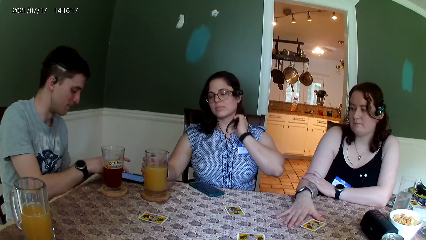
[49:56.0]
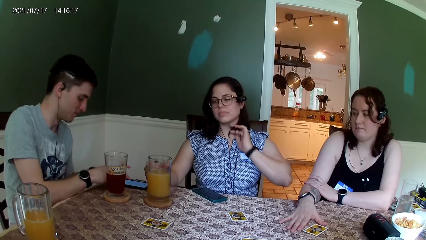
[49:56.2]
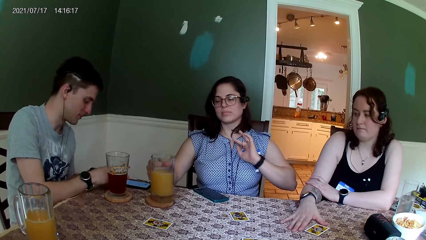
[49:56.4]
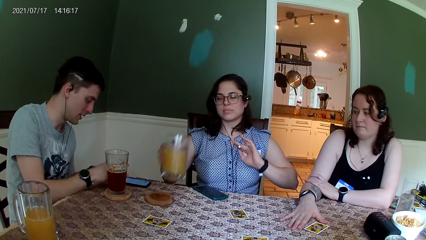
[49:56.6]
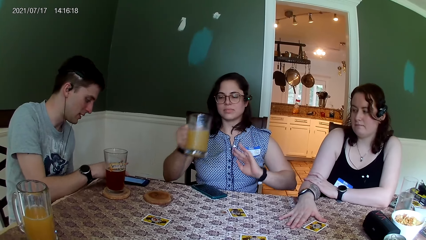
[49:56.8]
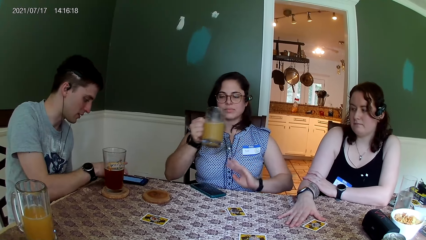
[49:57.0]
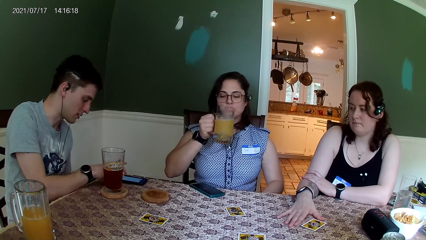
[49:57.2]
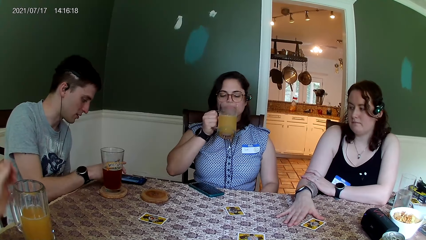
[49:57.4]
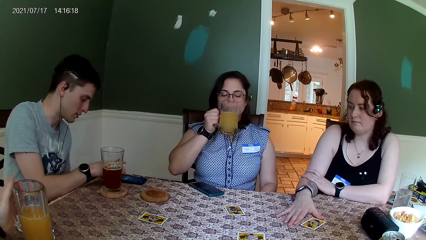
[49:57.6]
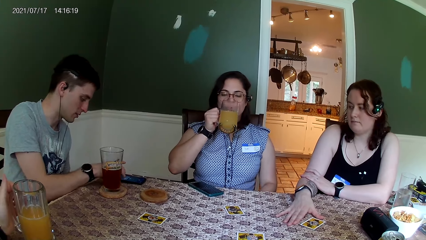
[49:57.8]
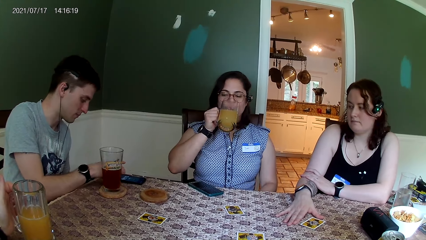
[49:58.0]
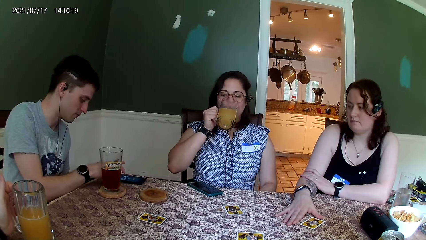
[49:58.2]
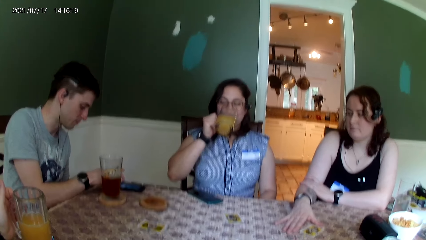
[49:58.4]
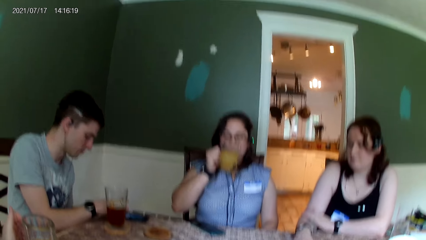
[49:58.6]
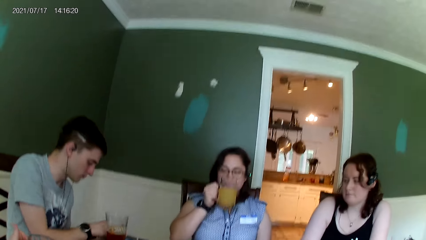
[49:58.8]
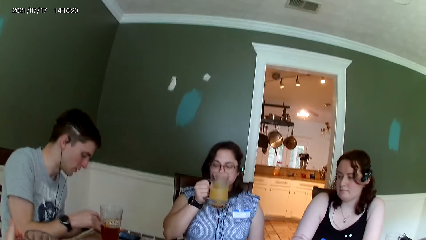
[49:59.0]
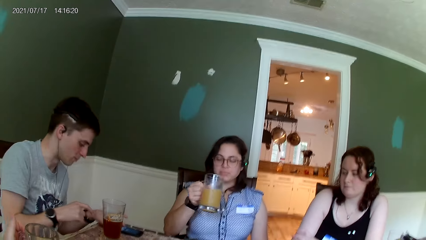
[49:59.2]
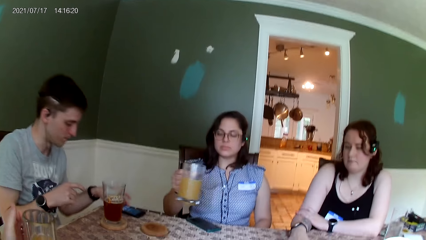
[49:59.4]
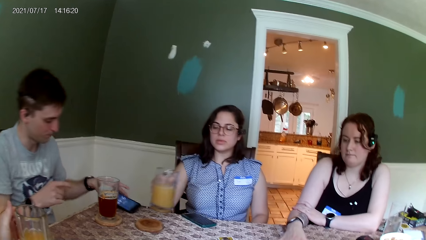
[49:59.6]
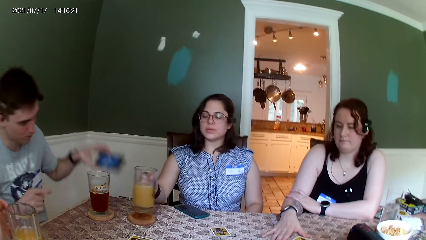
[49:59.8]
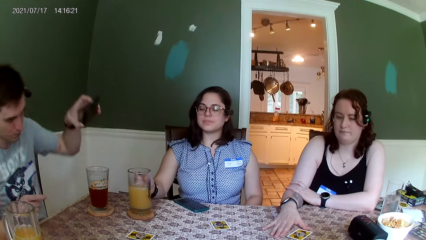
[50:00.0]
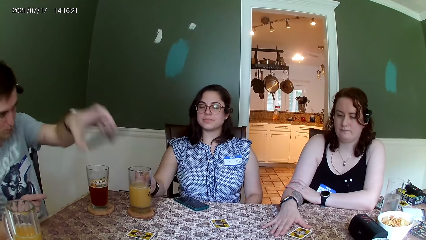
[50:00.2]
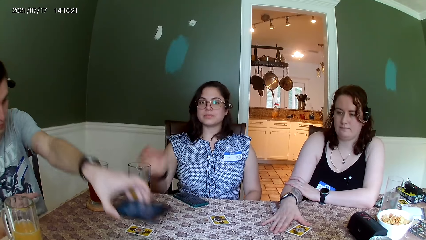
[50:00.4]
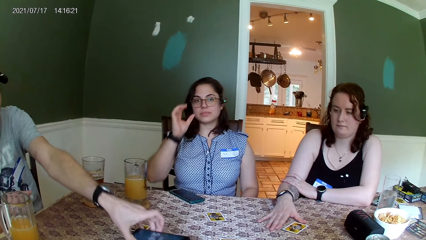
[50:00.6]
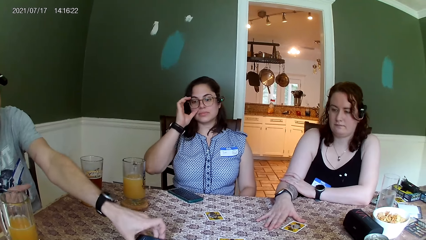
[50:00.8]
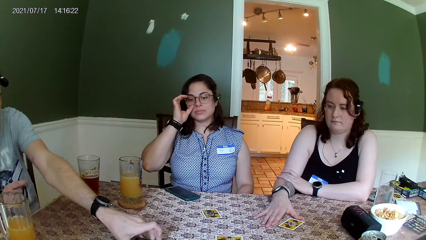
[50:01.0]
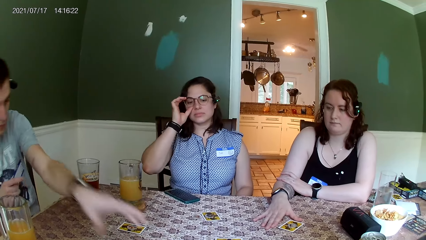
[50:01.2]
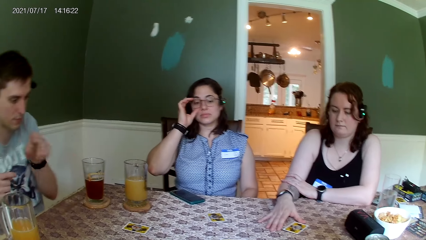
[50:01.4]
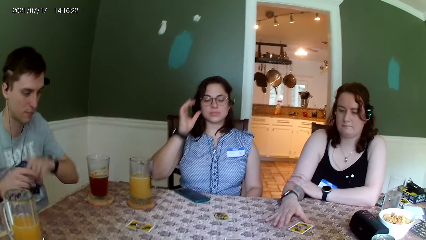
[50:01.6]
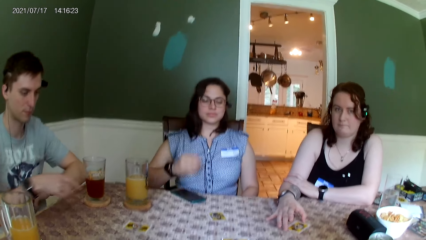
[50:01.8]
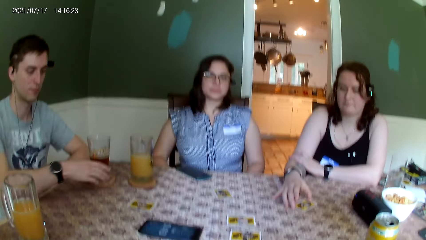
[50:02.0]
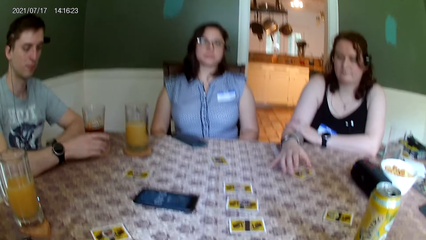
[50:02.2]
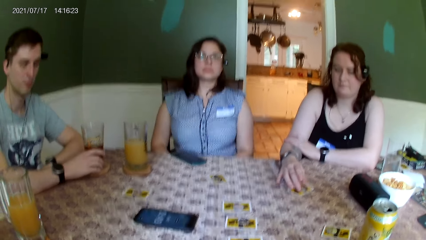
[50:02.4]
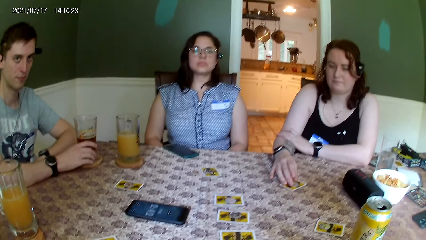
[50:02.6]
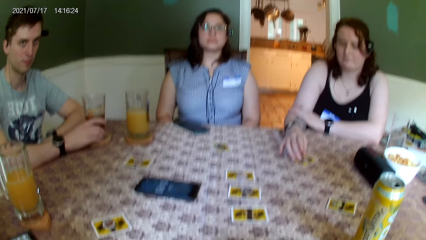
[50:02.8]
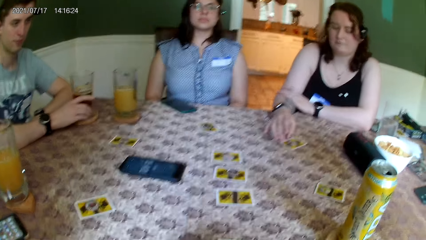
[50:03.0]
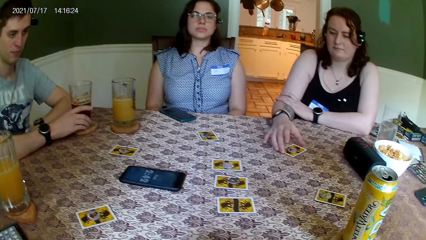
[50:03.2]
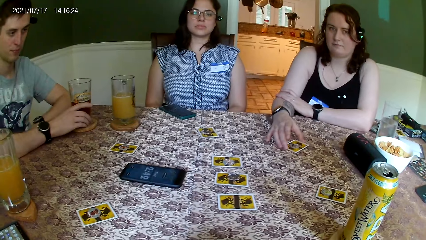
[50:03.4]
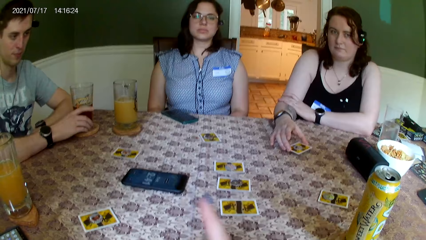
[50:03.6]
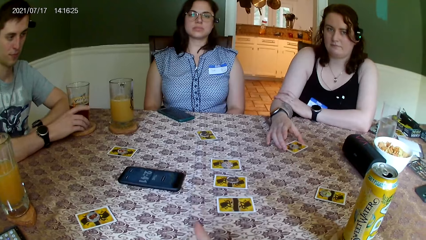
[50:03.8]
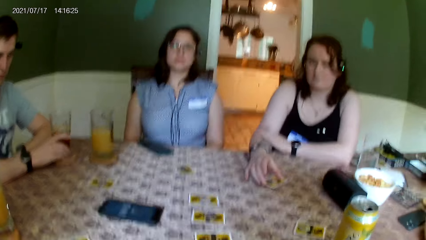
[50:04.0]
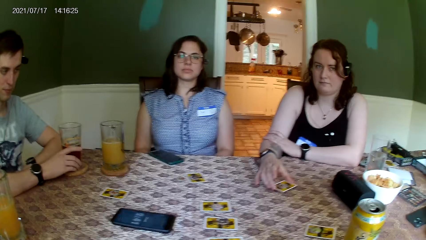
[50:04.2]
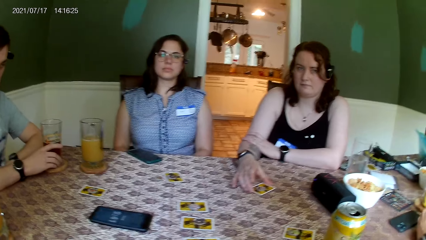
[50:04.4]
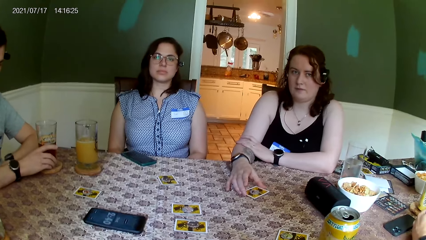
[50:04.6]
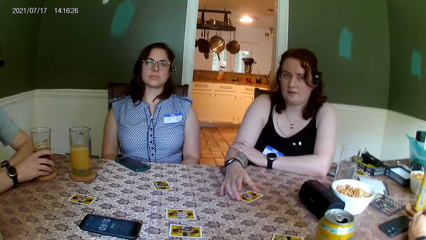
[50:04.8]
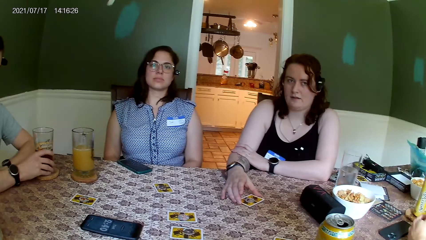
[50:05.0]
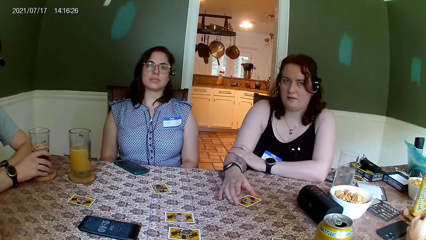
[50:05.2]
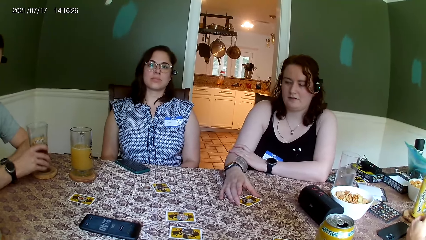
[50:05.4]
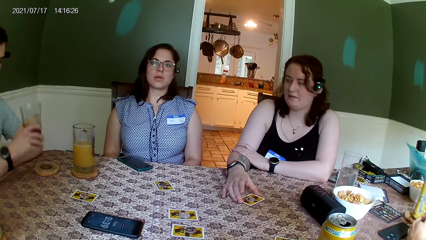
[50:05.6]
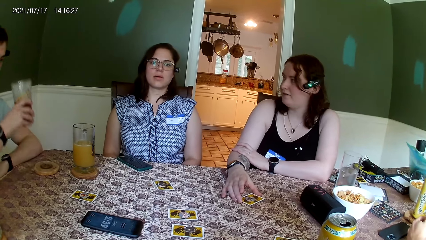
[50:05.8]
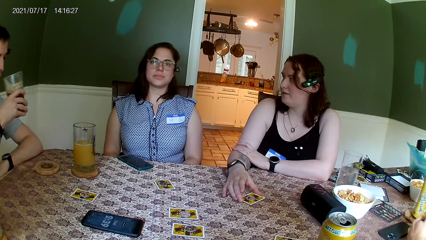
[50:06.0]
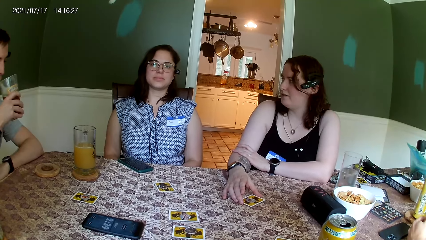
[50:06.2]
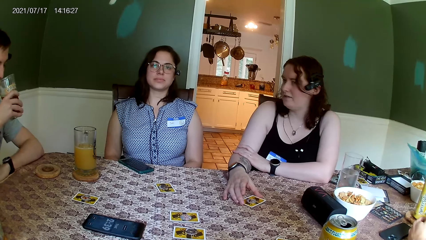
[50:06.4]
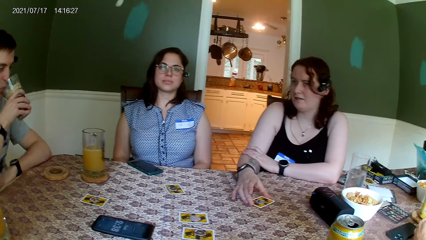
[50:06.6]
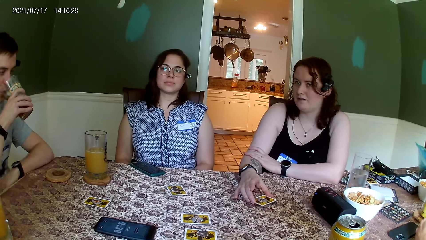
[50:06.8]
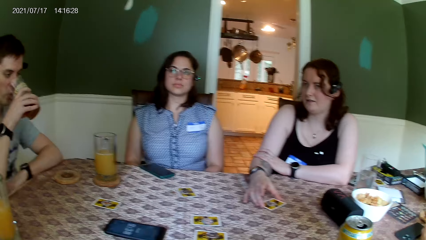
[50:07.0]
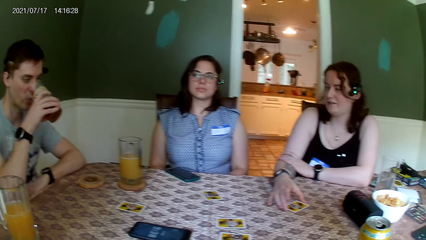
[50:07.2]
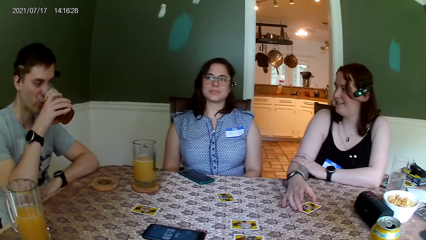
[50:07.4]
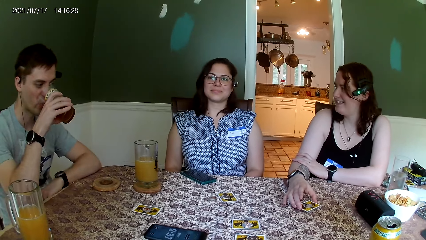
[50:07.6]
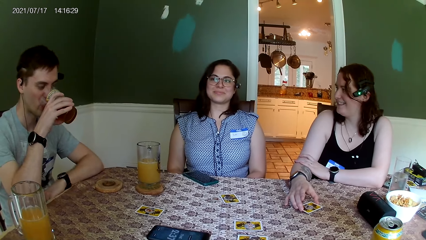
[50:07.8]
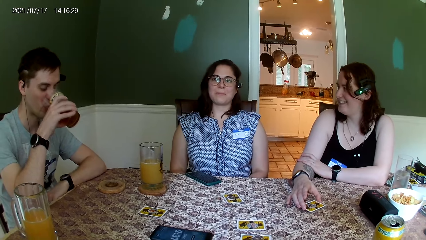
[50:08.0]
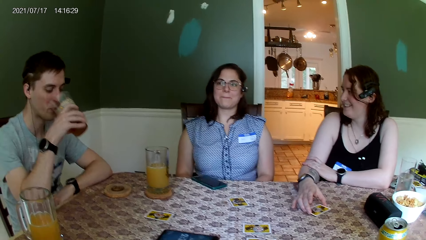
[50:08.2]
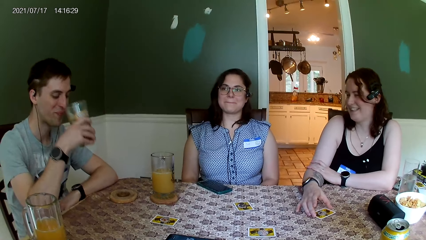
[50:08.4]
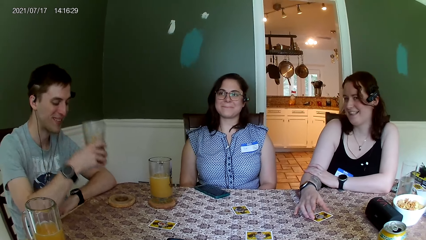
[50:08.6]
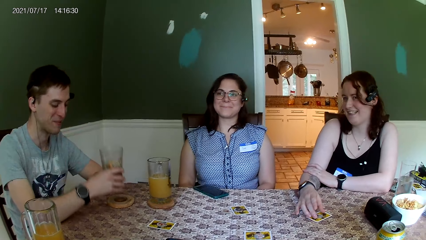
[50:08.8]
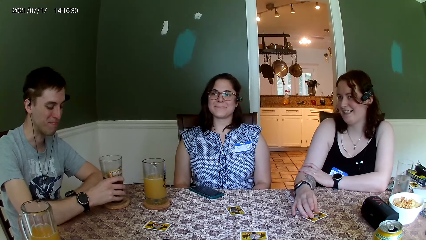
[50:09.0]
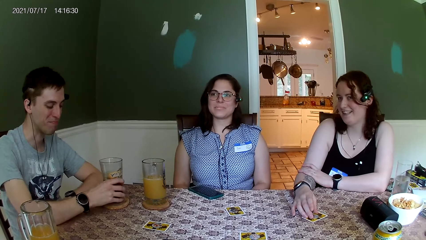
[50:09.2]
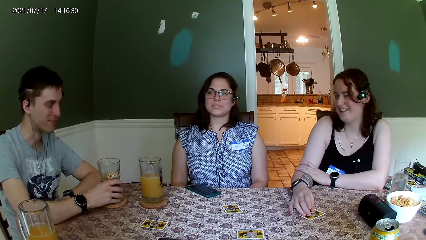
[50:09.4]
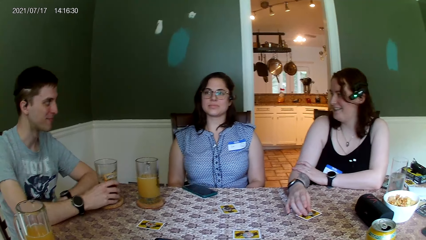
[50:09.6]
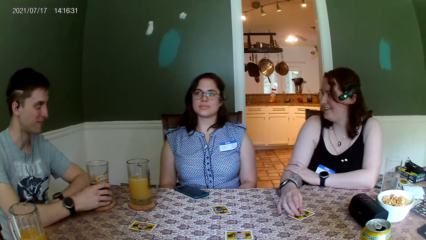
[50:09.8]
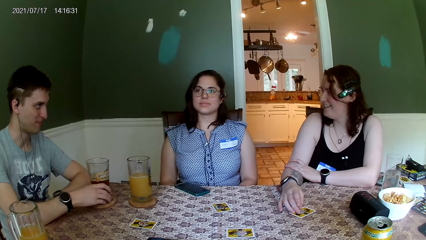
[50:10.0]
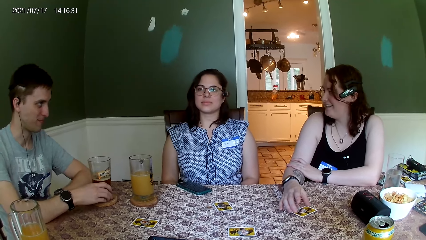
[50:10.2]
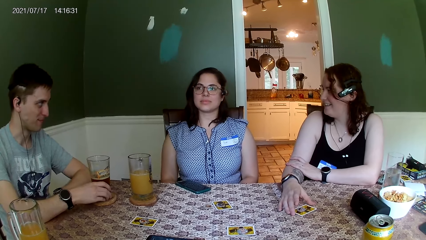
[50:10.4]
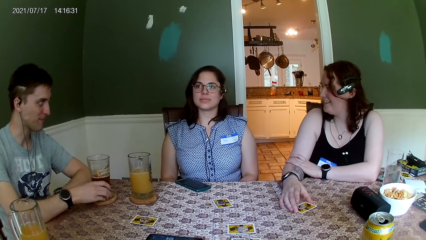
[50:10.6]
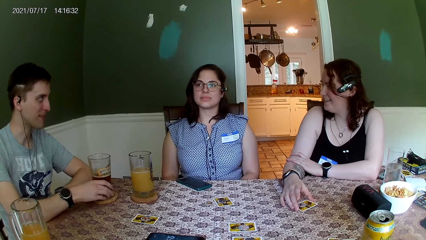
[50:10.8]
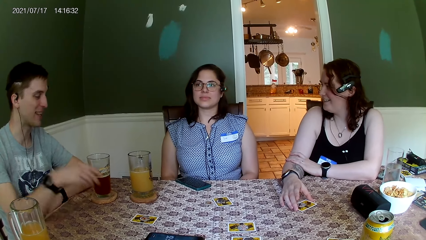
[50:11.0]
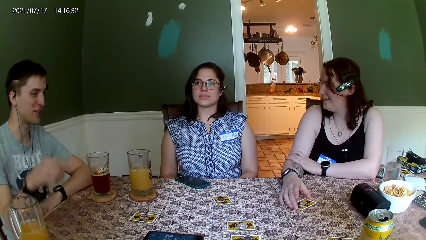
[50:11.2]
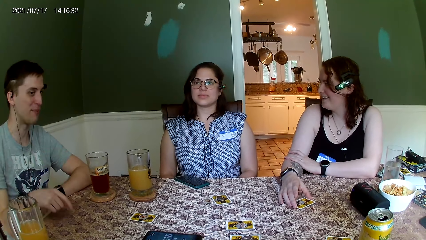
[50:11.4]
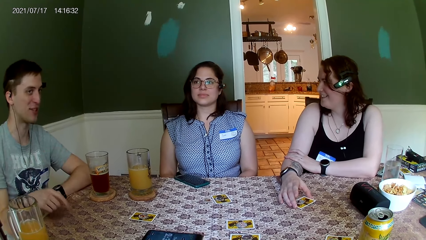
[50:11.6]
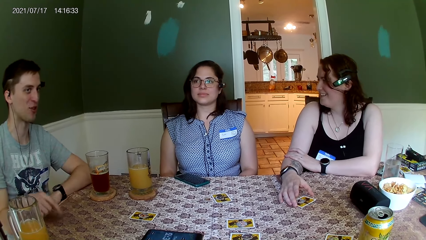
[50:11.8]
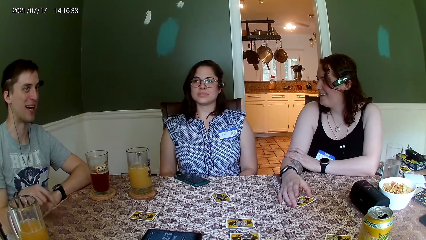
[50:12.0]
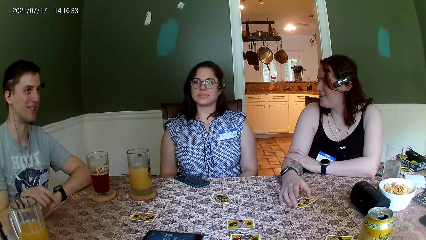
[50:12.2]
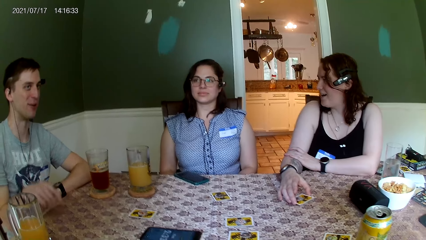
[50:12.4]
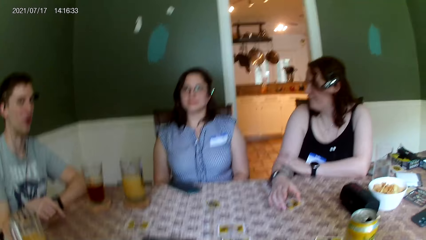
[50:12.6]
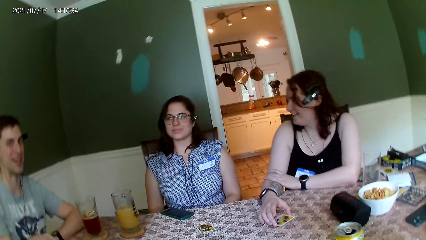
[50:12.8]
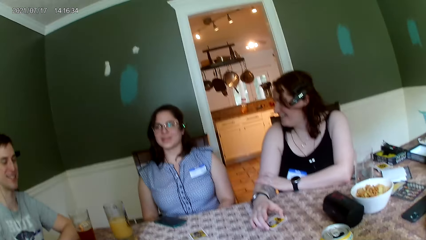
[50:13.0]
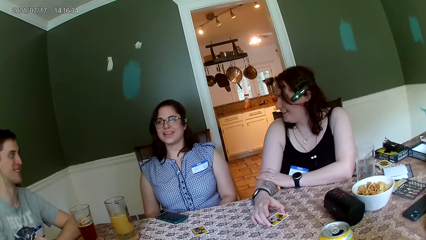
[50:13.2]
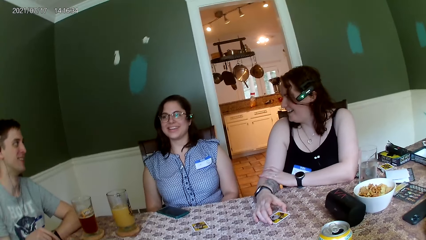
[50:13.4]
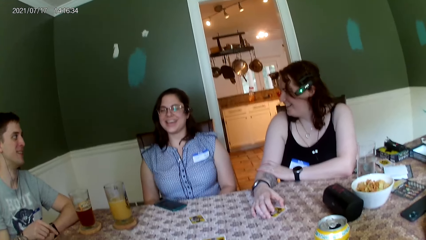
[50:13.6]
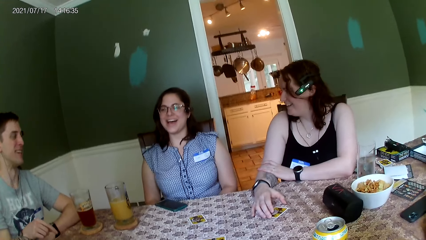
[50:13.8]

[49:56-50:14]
The man presses a phone on the table with his right hand. The woman picks up a glass cup of juice from the table with her right hand. The woman takes a sip from the glass cup of juice in her right hand and places the glass cup of juice on a coaster on the table with her right hand. The man places the phone on the table with his left hand. The camera wearer speaks to the group of people at the table. The man picks up a glass cup of beer from the table with his right hand and takes a sip from the glass cup of beer in his right hand. Another man speaks to the woman. The first man places the glass cup of beer in his right hand on a coaster on the table. The first man speaks to the group of people at the table.
